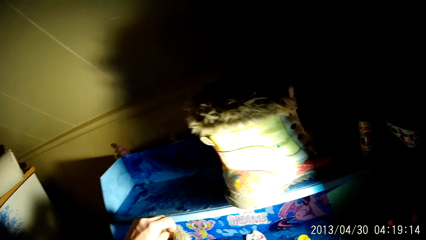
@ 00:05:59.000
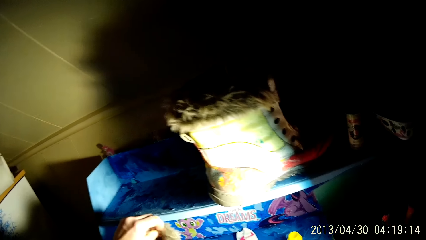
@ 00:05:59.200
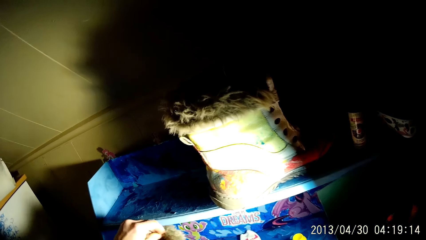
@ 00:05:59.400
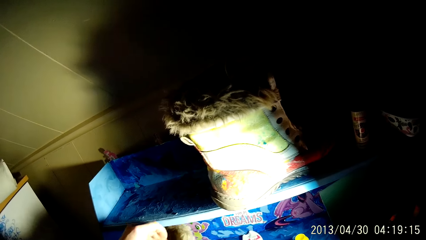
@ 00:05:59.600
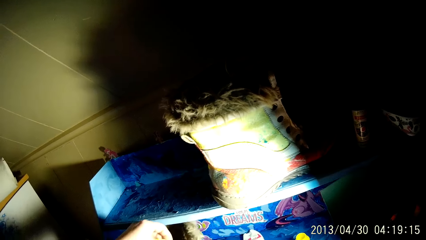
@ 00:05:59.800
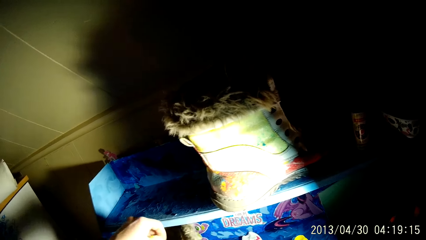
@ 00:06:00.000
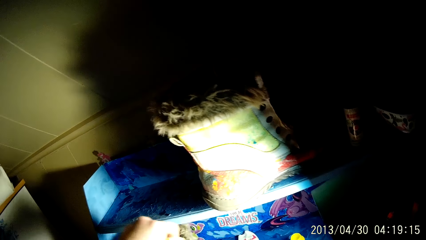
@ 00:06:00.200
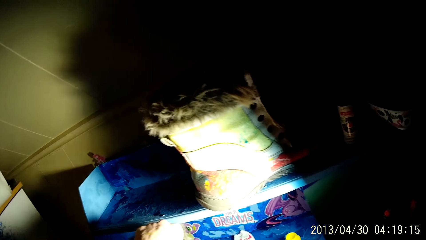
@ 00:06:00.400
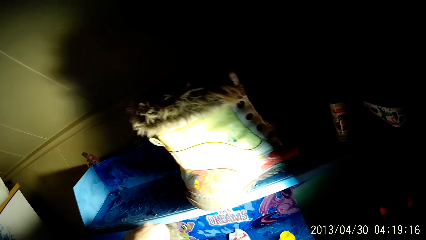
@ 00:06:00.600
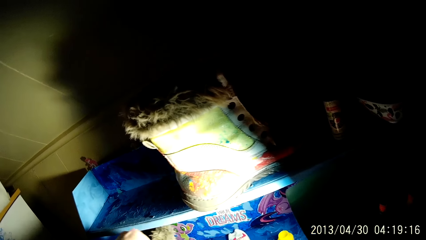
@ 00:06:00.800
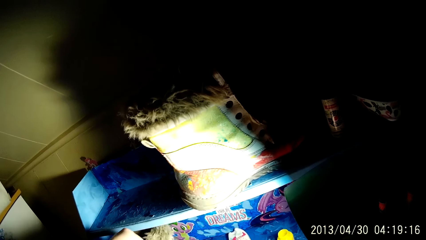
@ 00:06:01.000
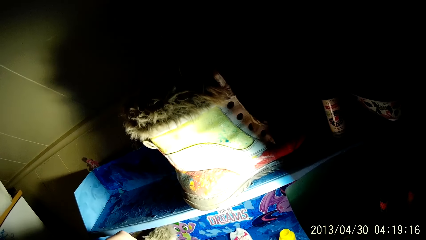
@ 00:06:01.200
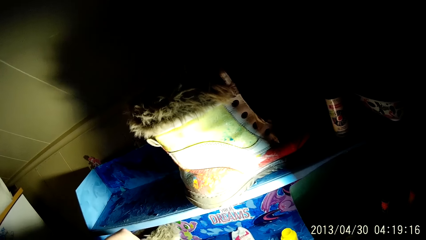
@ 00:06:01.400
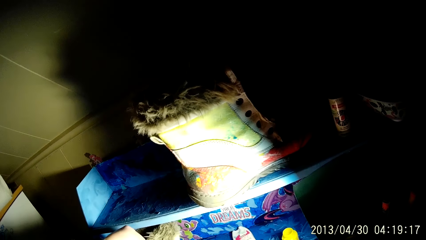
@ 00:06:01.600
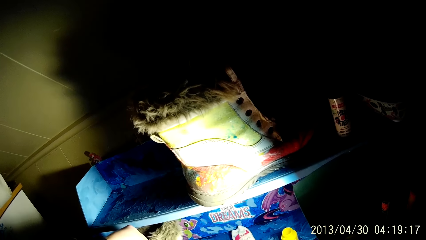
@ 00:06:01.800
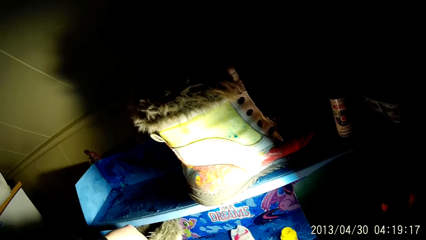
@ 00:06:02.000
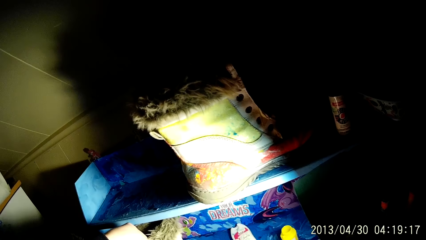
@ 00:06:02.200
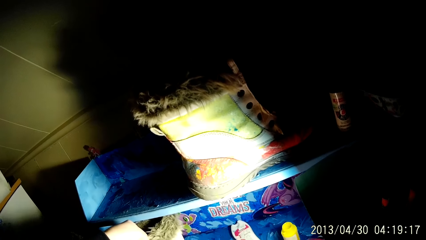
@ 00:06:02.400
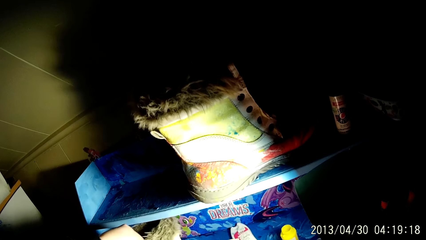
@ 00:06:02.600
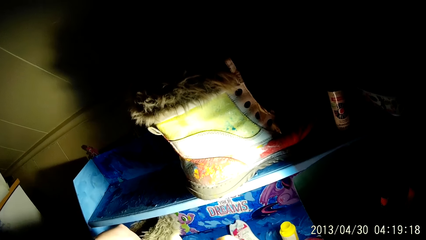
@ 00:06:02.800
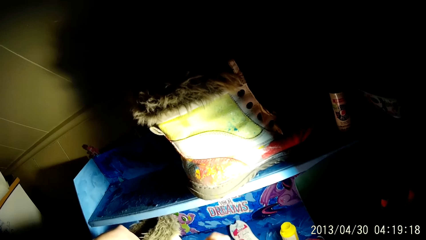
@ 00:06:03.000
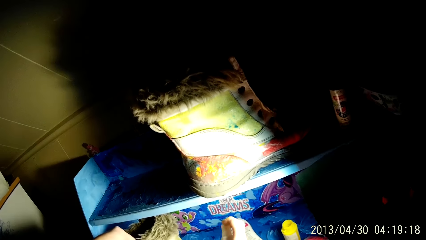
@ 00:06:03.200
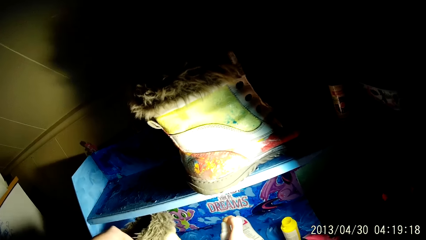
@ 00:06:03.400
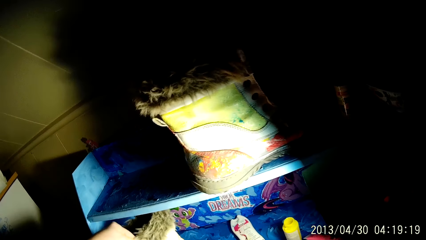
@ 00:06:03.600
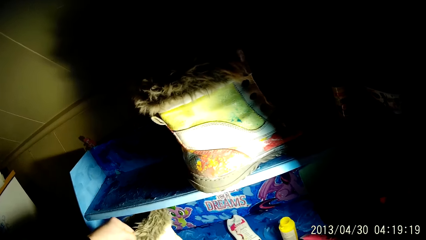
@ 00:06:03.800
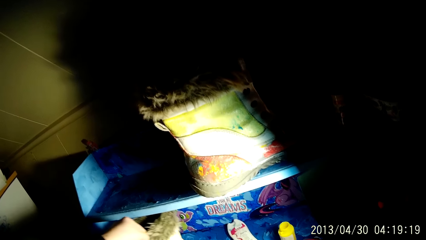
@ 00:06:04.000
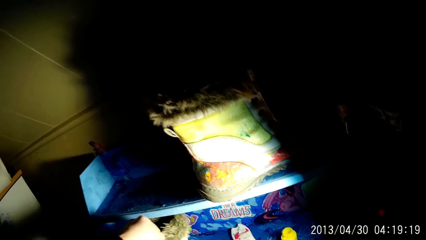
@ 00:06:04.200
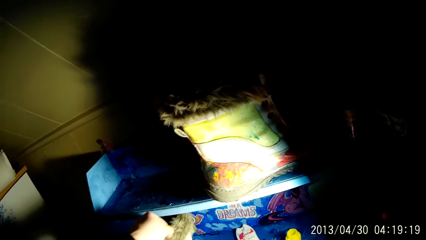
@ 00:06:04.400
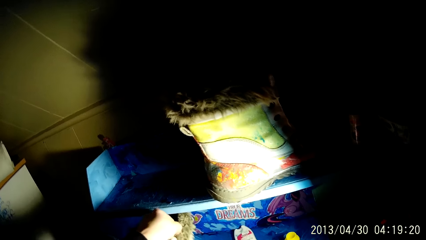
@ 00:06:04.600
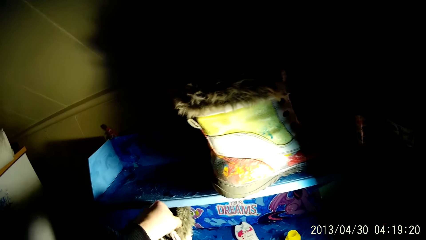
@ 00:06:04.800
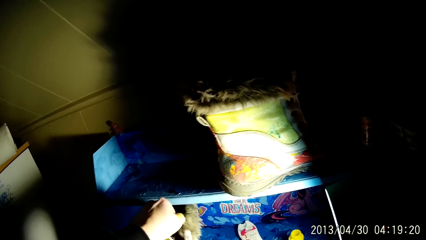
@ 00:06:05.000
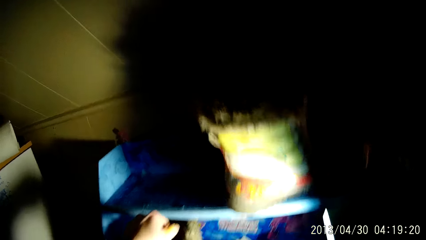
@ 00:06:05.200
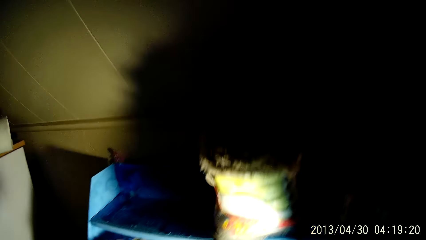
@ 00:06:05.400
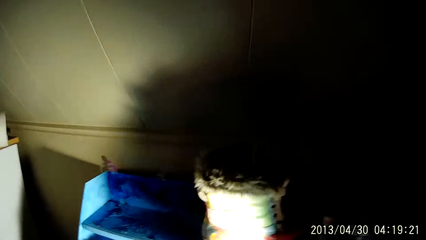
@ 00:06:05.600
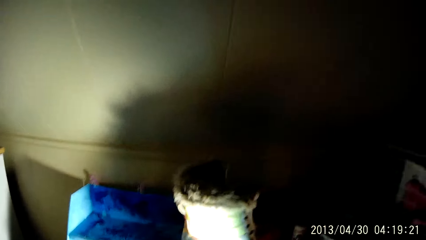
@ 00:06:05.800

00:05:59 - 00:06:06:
The camera wearer places the boot on the shelf with his left hand.

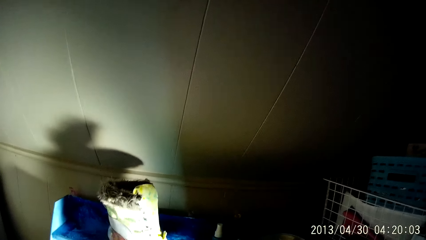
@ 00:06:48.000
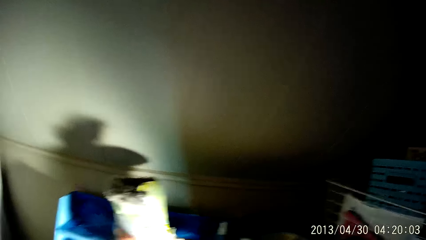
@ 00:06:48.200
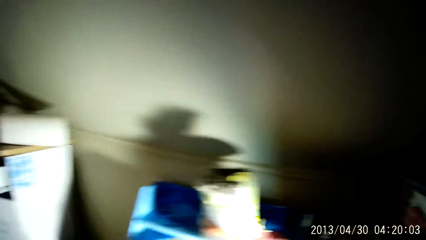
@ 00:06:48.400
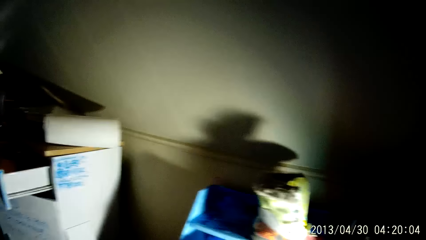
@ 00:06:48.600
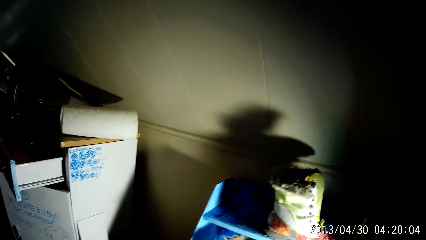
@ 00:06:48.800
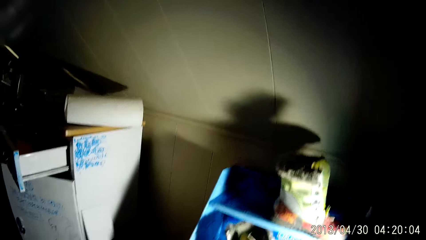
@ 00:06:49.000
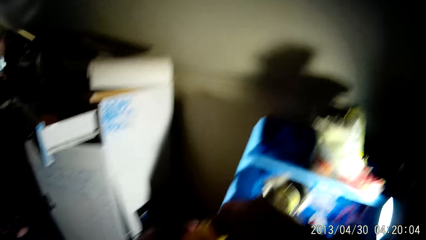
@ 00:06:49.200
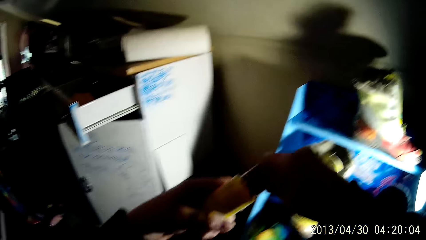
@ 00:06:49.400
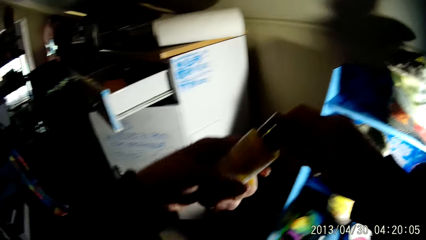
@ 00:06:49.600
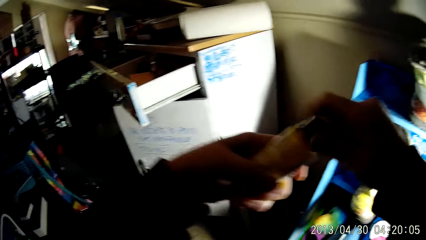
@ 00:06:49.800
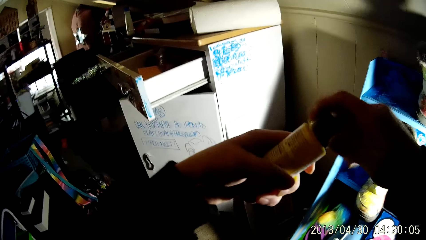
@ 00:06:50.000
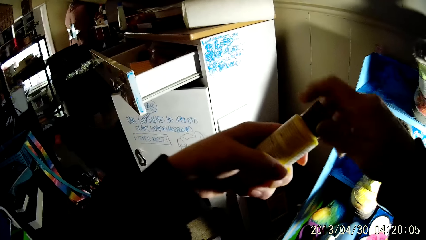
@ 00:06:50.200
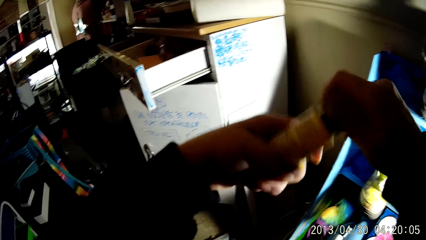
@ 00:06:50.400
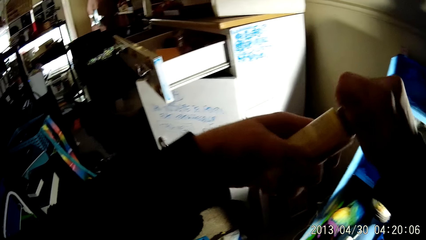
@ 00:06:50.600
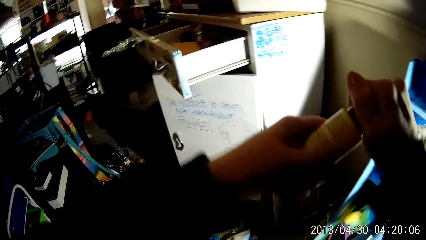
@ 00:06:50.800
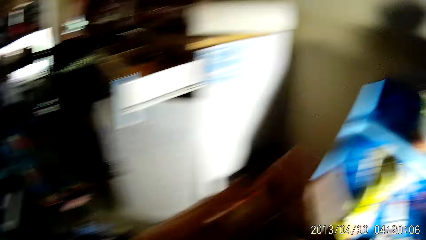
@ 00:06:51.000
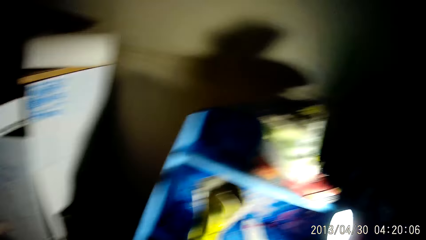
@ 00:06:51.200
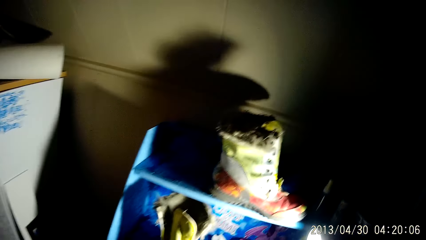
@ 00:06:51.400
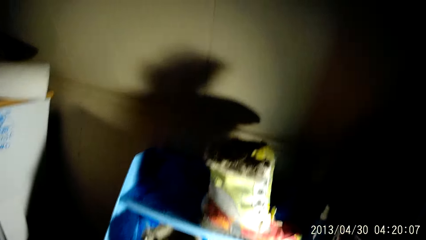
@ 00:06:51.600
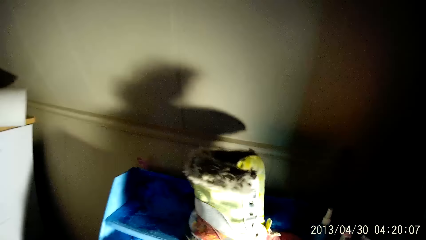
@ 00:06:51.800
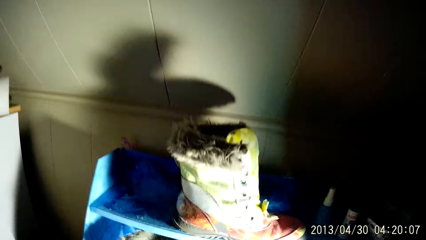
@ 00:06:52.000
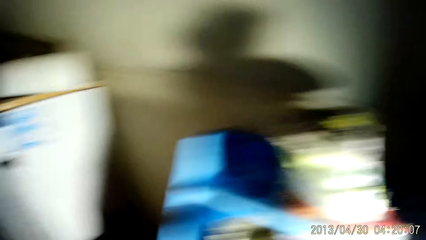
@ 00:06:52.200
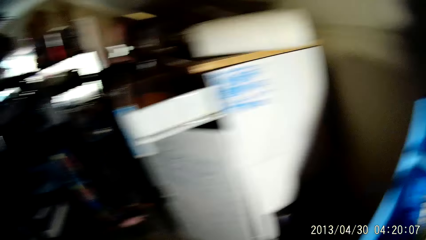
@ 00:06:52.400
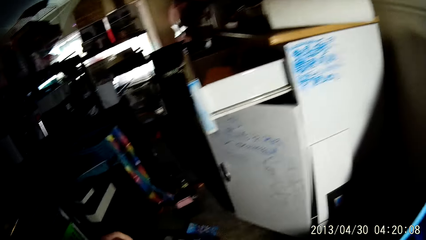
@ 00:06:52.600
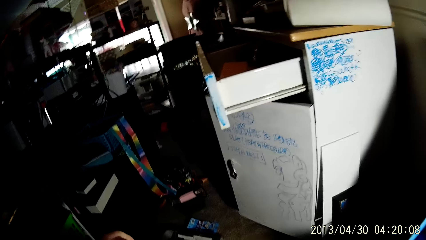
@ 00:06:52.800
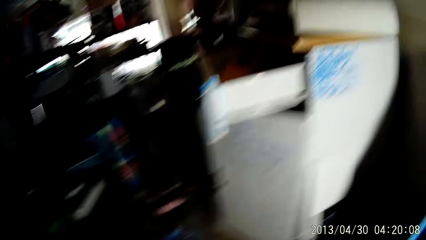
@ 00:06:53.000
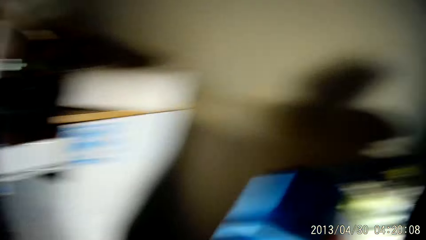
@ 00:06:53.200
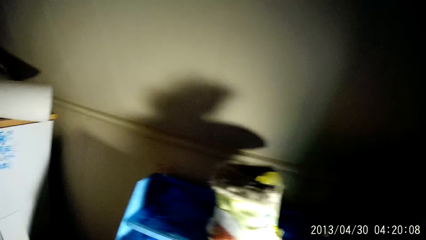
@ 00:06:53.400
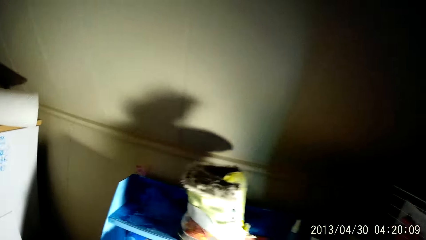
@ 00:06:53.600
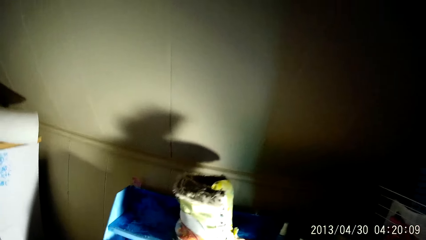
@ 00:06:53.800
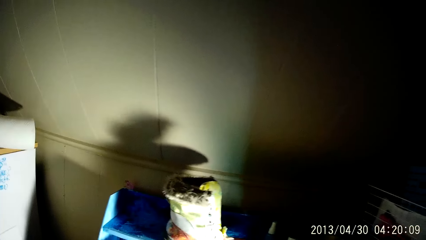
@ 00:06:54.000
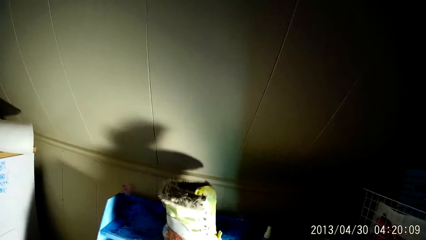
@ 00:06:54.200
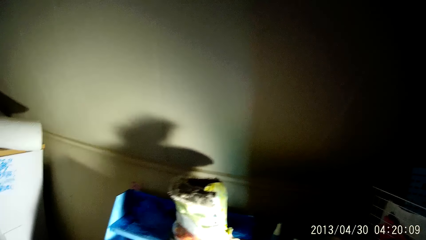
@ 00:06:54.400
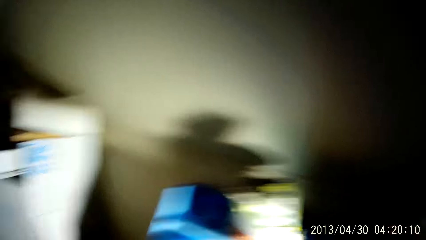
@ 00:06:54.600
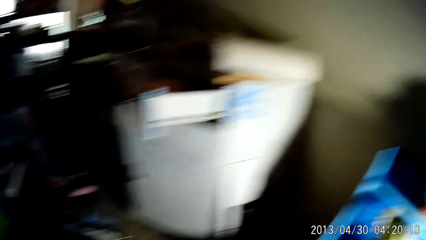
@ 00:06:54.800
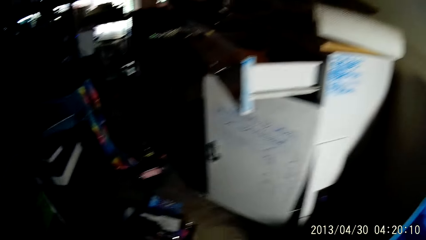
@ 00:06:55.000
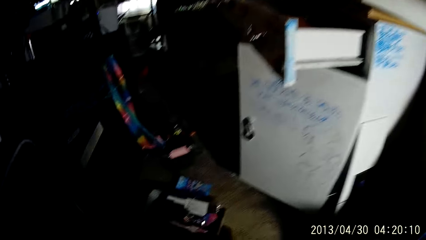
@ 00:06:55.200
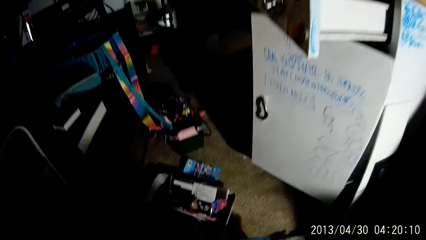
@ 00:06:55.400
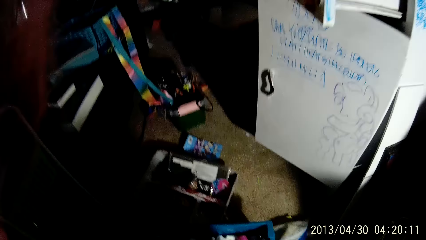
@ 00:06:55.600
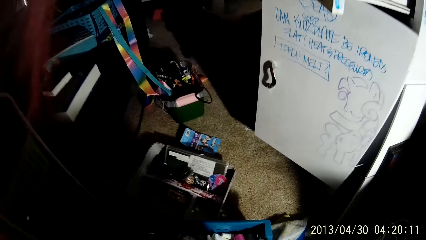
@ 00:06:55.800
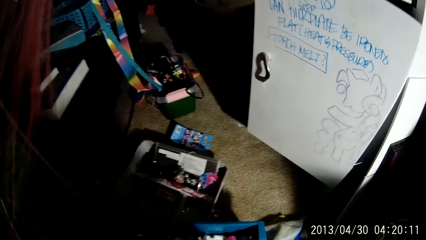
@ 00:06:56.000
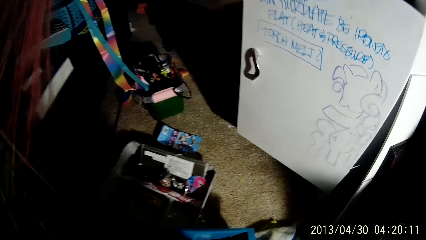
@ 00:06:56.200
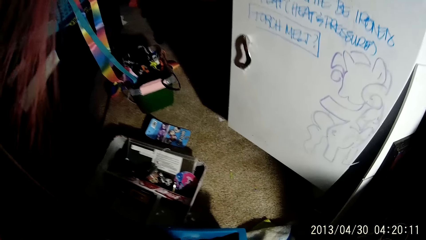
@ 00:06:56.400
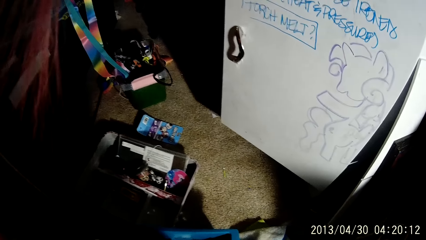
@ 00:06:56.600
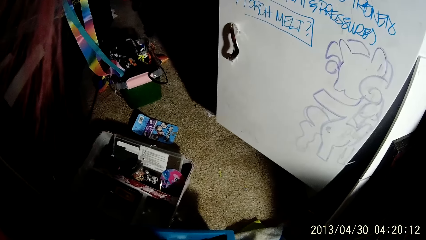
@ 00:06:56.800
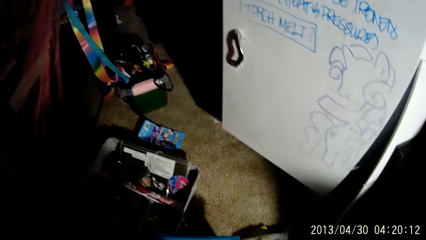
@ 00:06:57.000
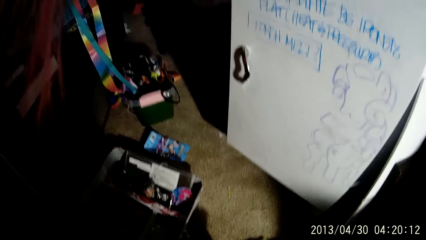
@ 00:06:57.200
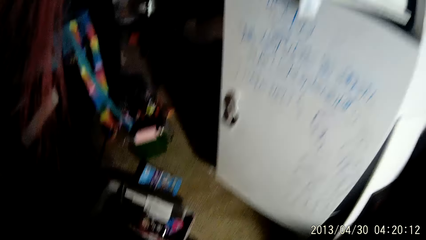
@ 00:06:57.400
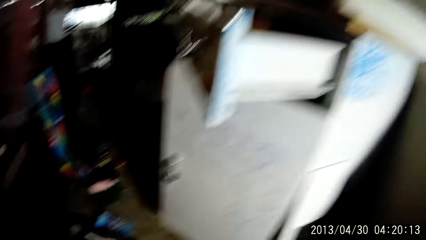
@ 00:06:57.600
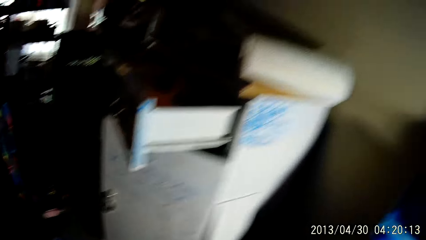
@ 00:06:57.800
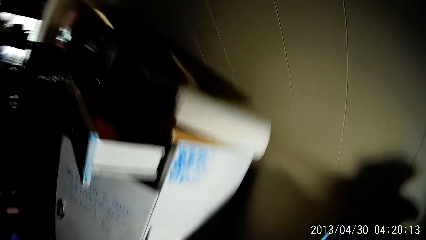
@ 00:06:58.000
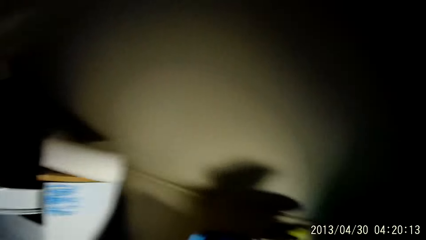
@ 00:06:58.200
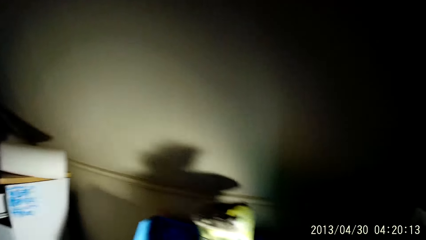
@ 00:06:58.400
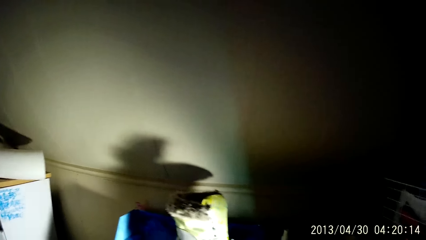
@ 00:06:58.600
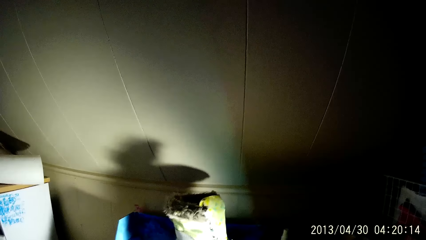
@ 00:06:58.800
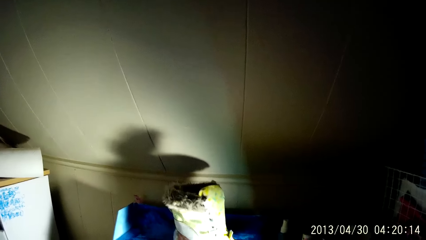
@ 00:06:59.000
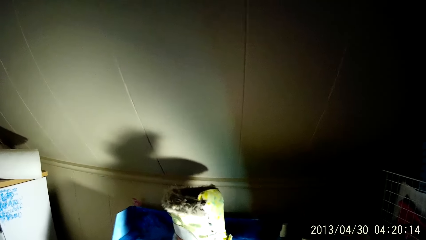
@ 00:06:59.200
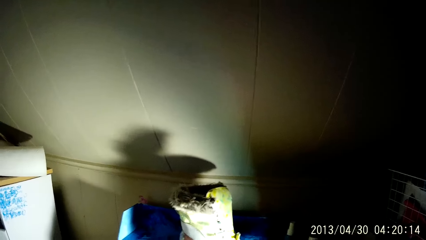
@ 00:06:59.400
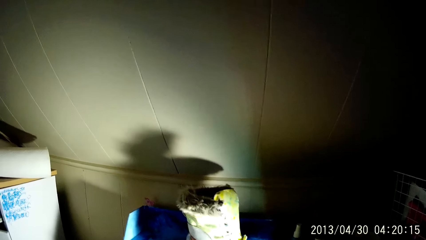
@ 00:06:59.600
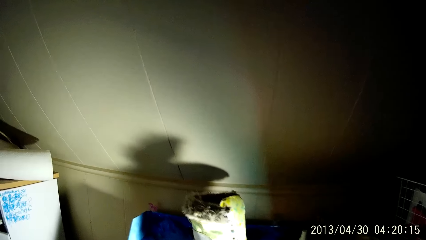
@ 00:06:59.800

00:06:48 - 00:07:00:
The camera wearer closes the spray with both hands. They bend and rise.
